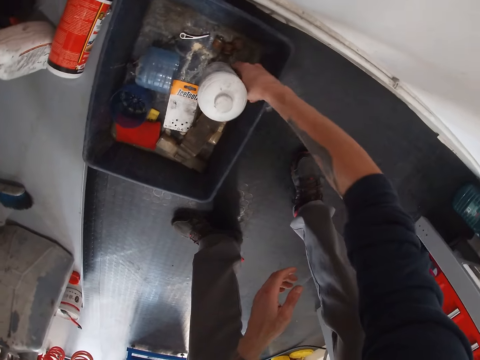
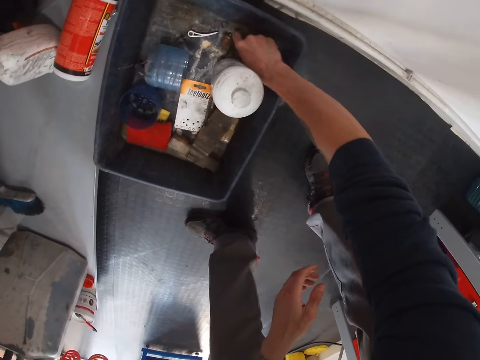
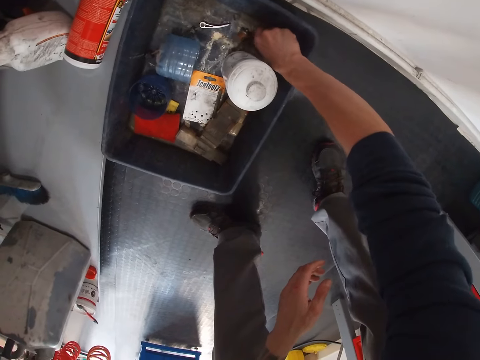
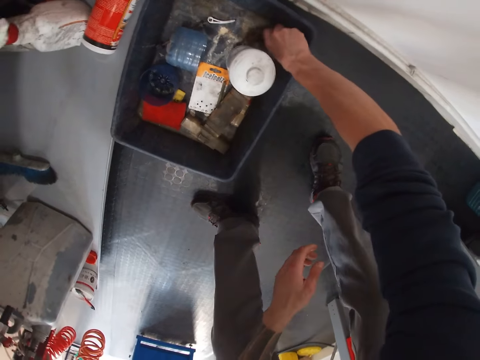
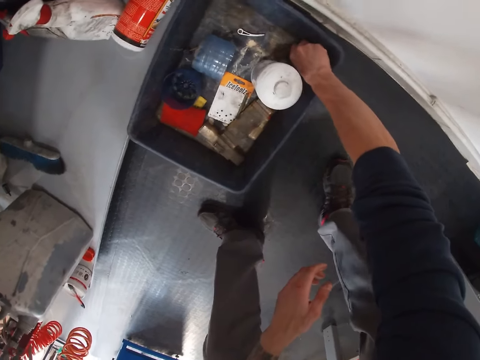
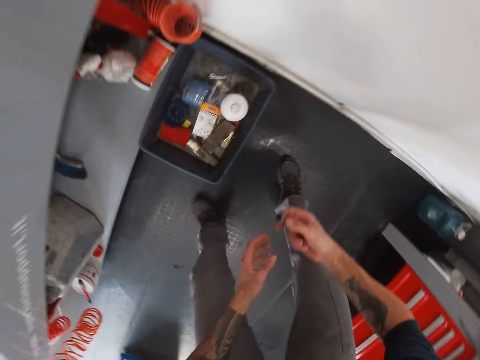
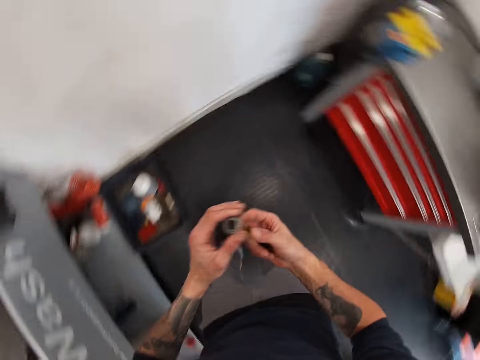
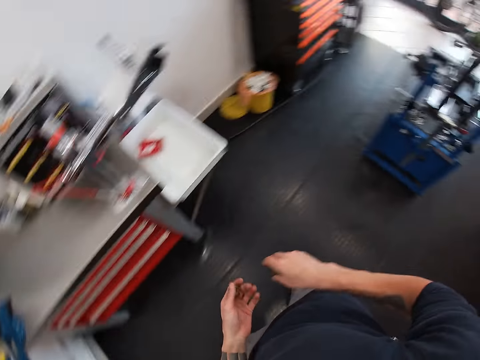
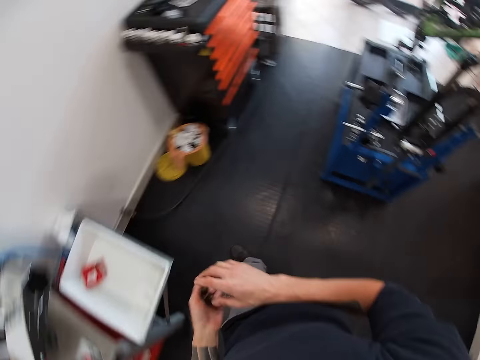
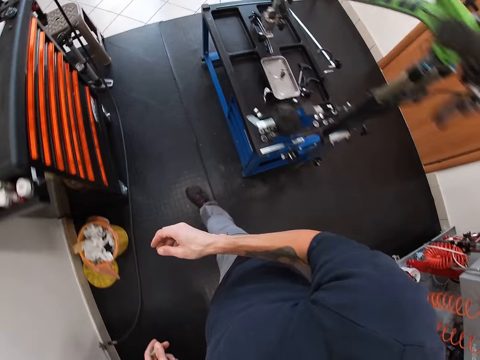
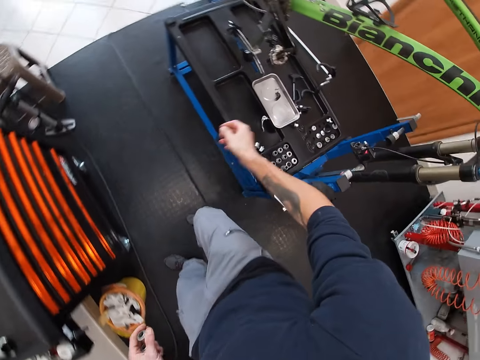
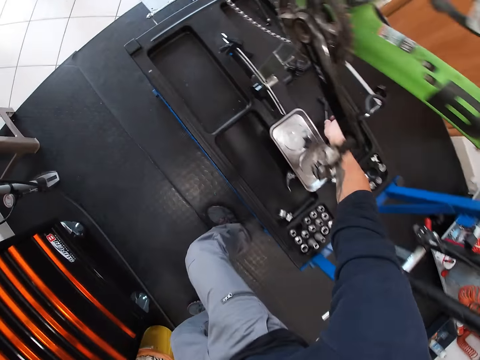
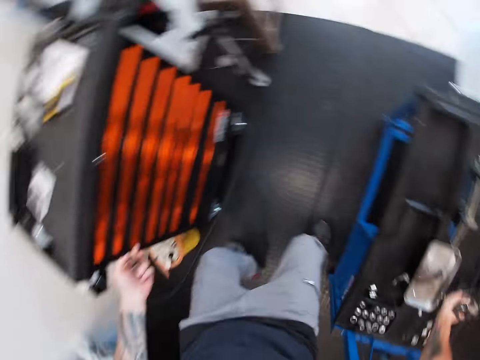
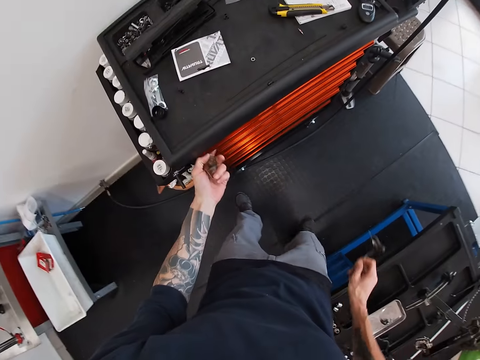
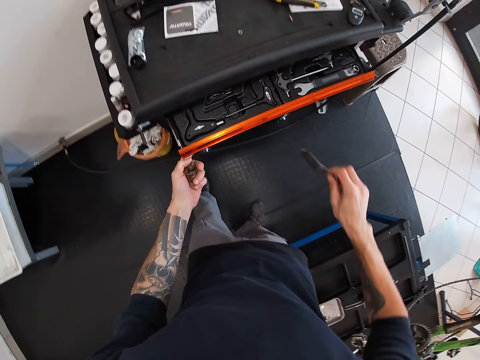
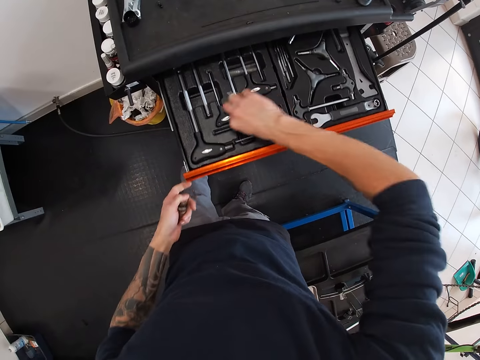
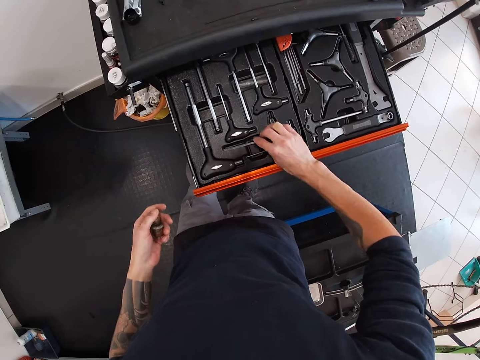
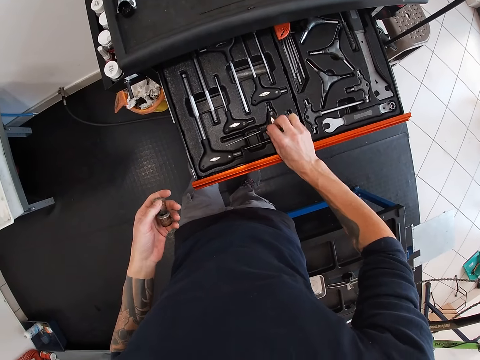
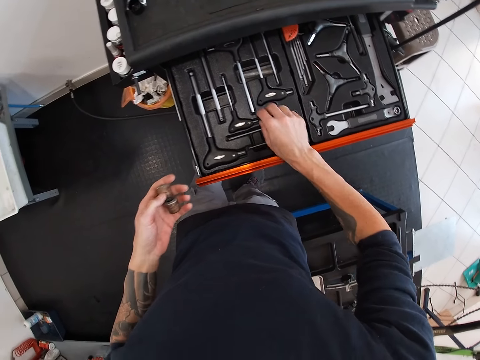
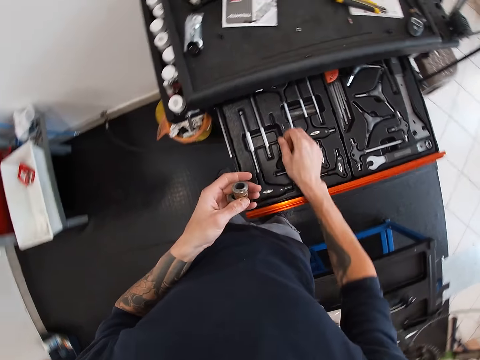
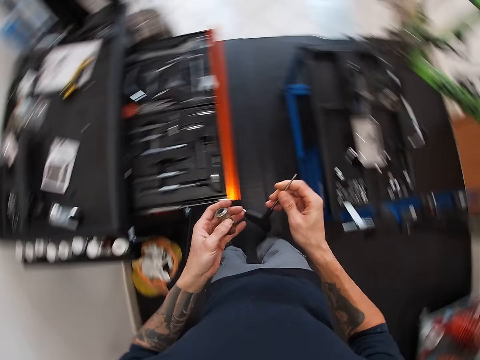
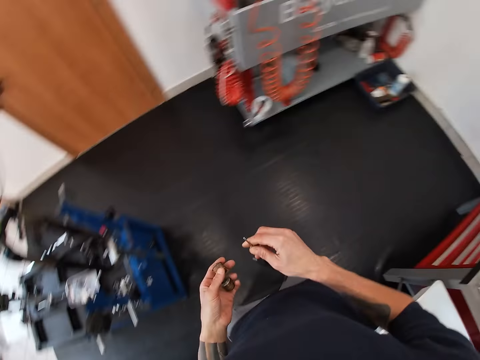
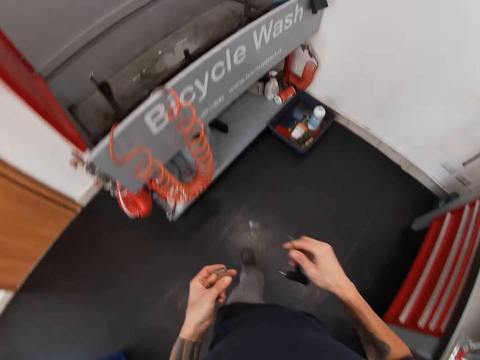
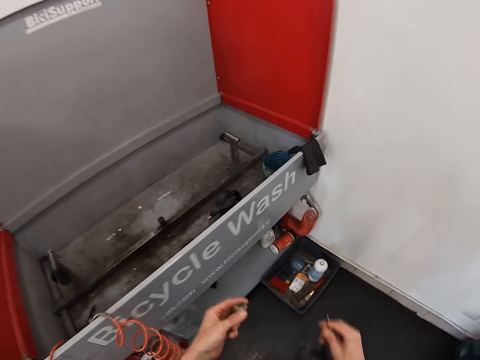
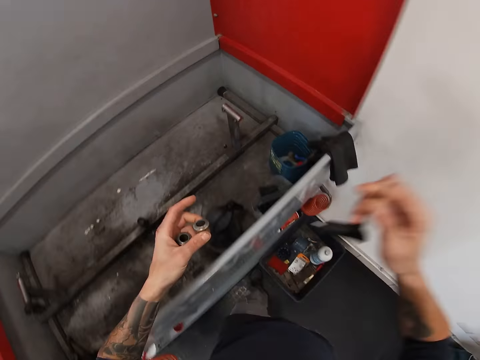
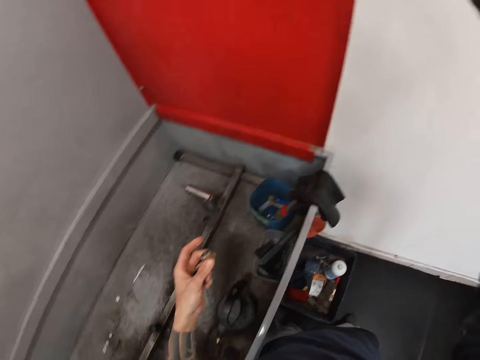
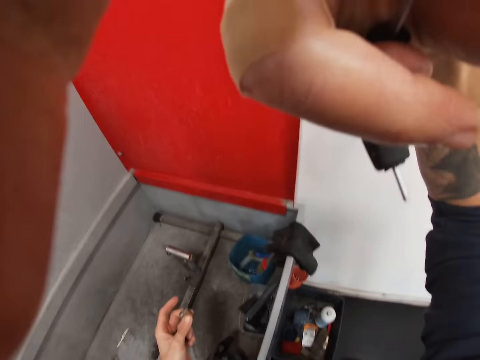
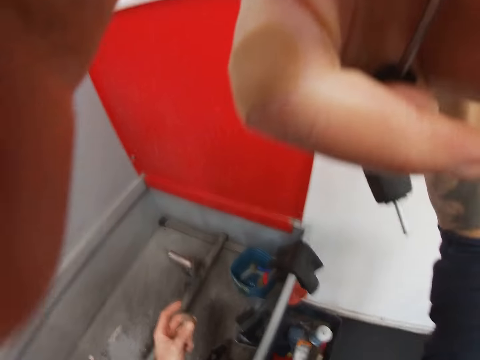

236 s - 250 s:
The camera wearer carries bolts from the tray. He carries the hex wrench with his right hand. He opens the drawer with his right hand. He keeps the hex wrench with his right hand in the drawer. He carries the hex wrench with his right hand.

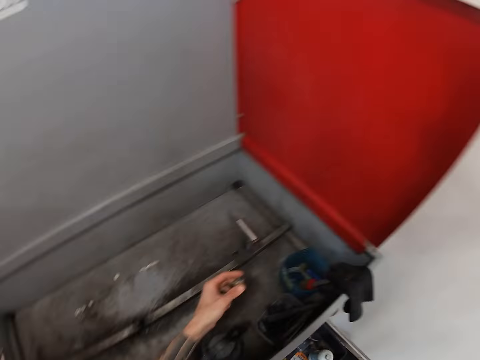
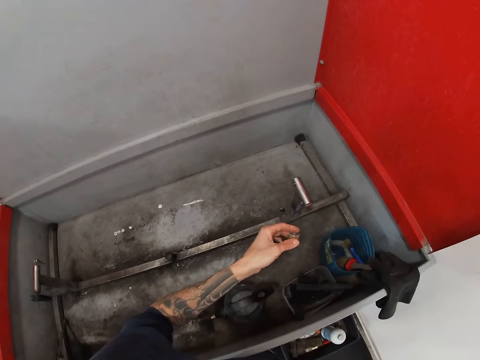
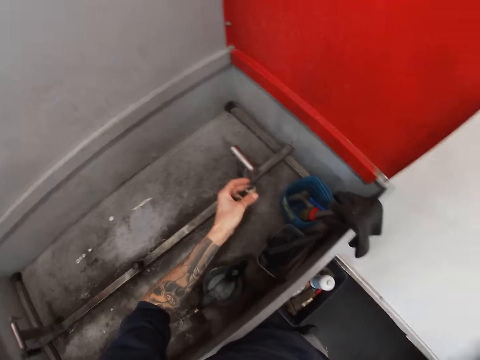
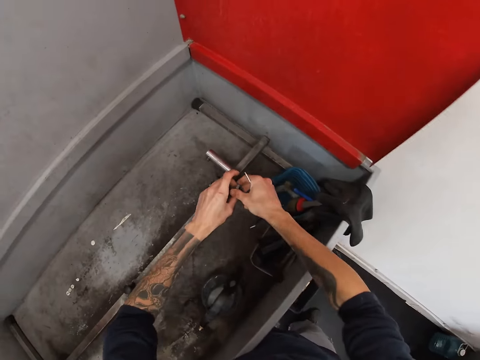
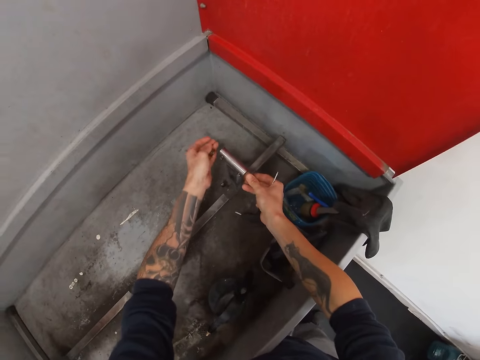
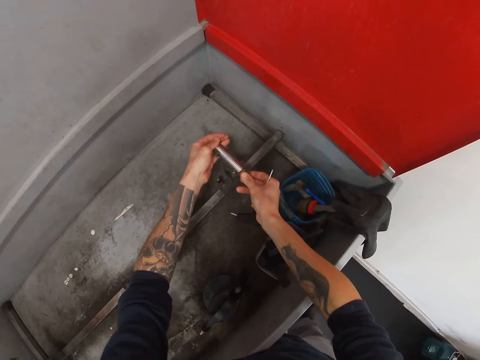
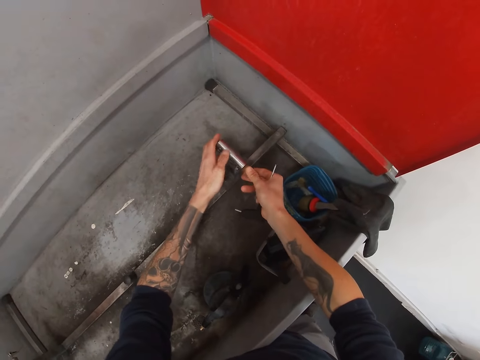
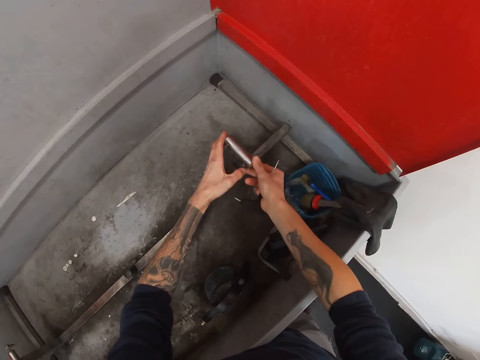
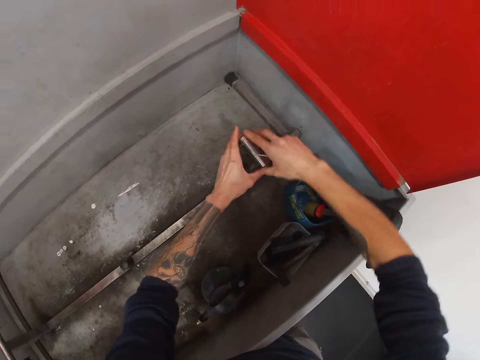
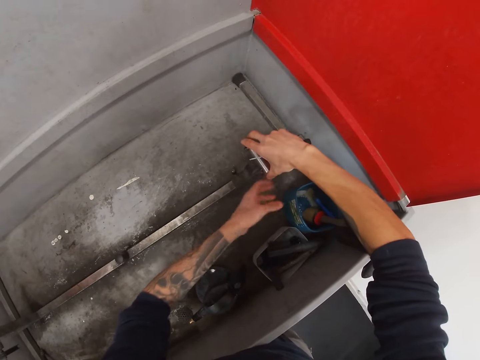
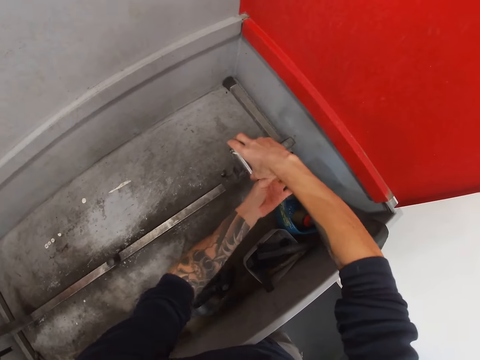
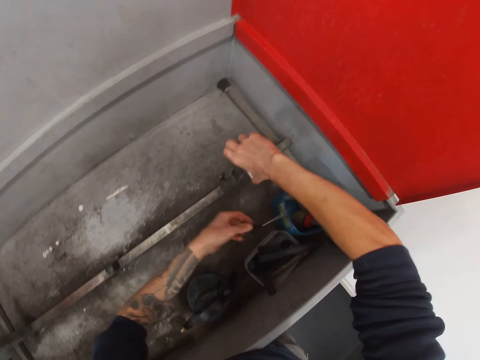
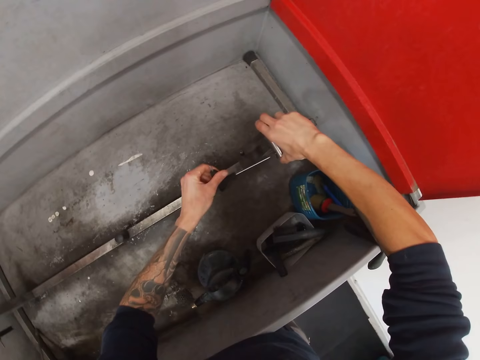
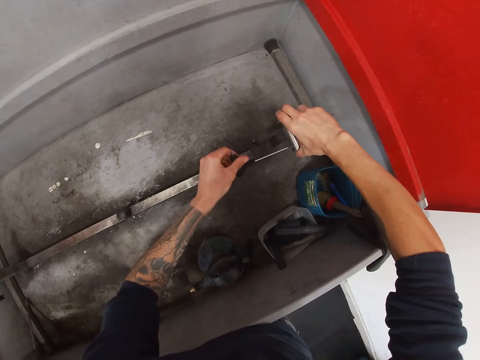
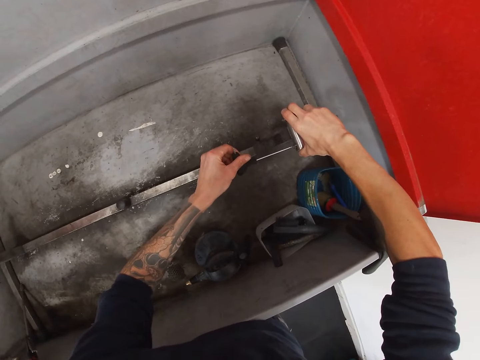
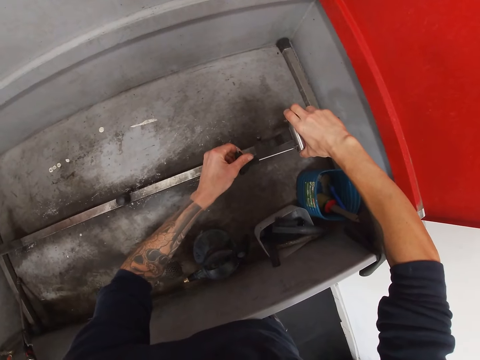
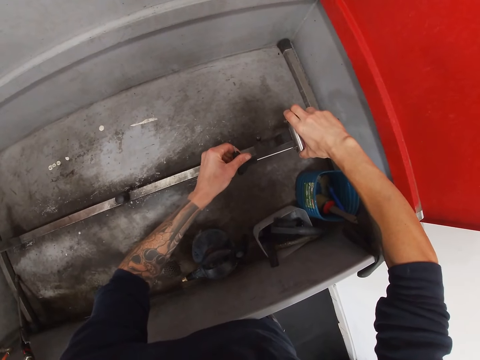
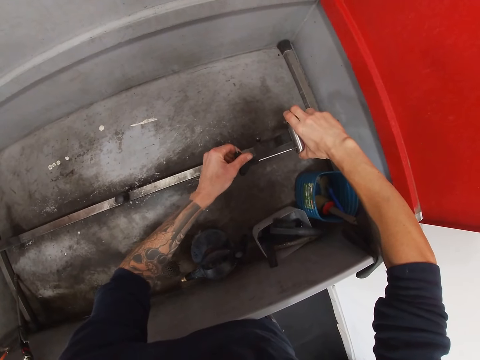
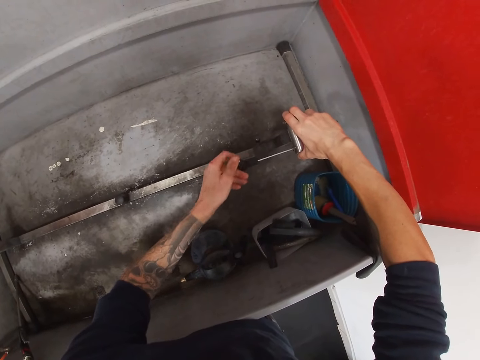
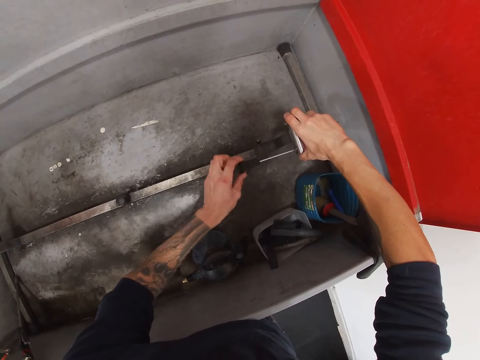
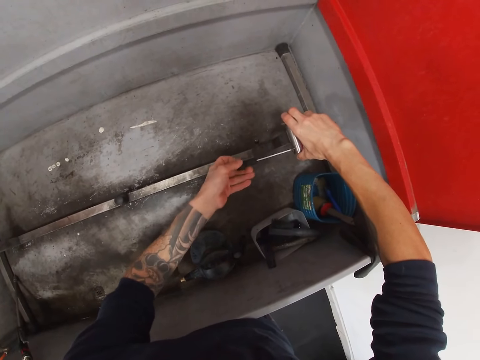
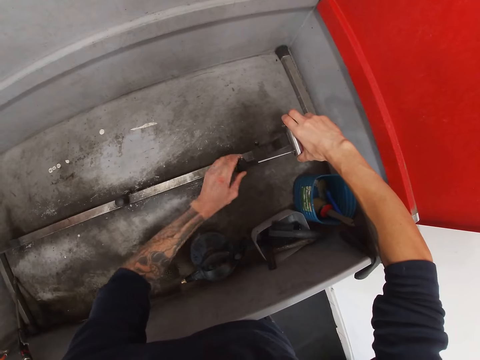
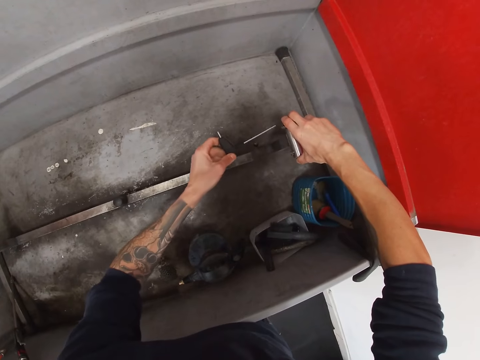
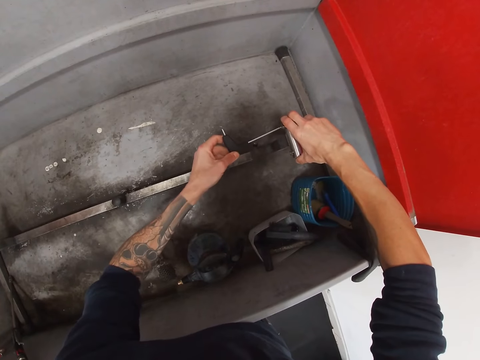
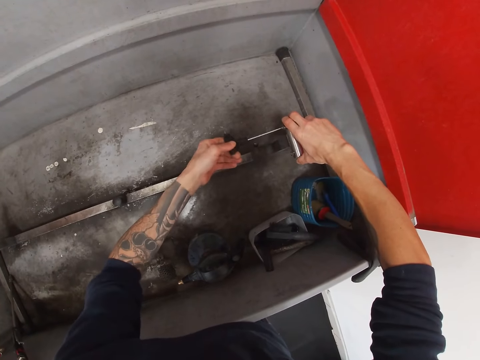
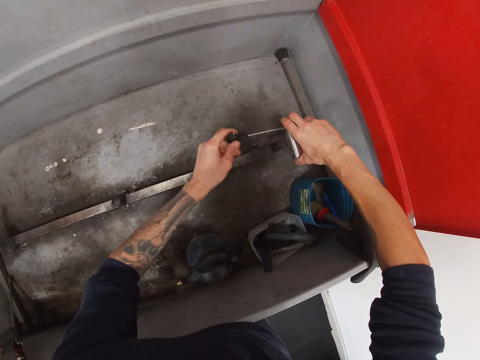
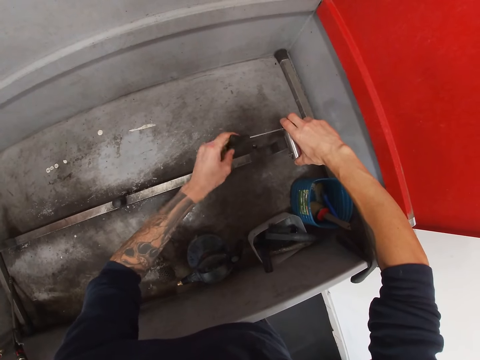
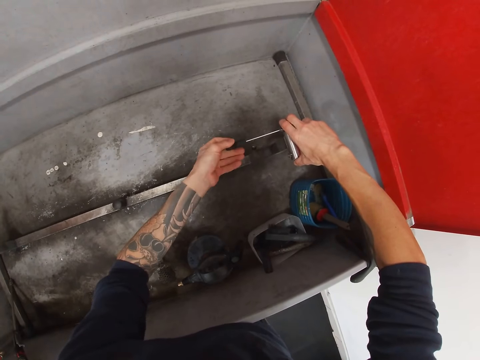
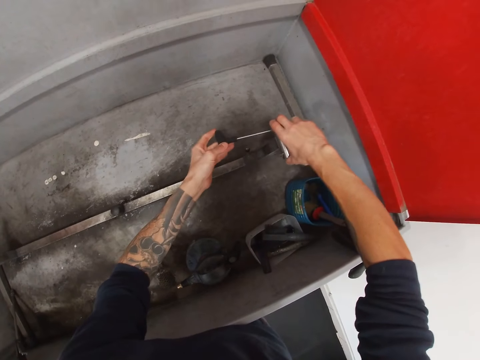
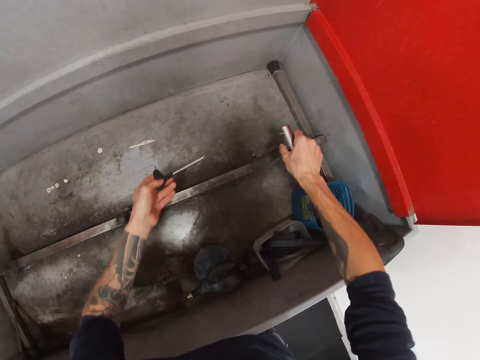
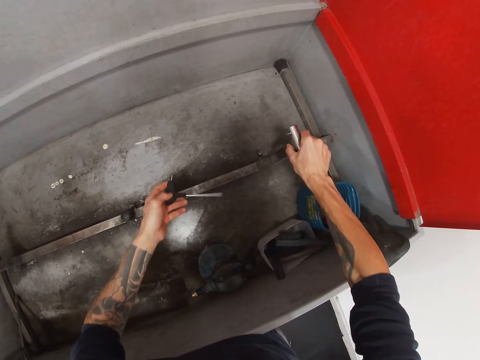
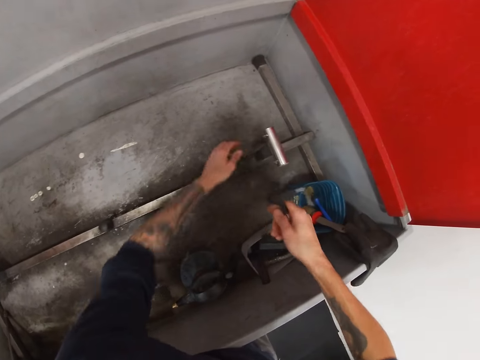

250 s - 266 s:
The camera wearer fixes the wash machine. They use the hex wrench on the machine.
